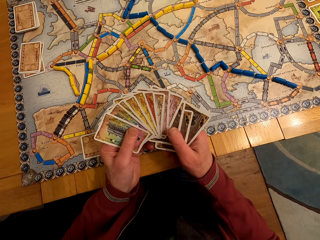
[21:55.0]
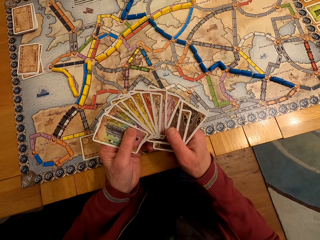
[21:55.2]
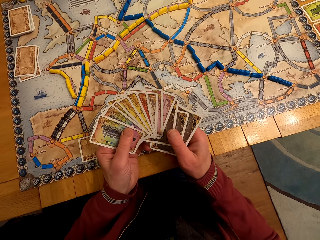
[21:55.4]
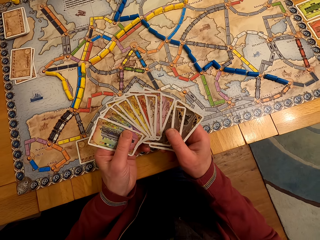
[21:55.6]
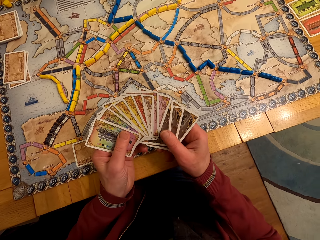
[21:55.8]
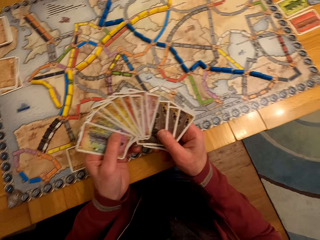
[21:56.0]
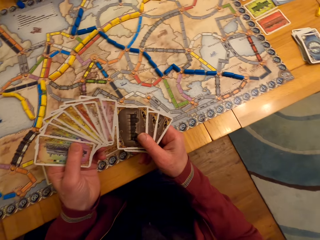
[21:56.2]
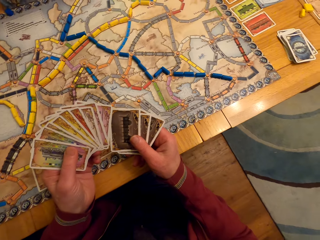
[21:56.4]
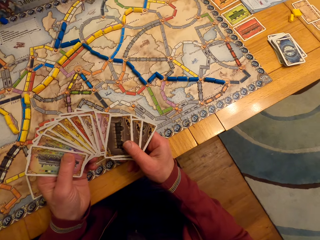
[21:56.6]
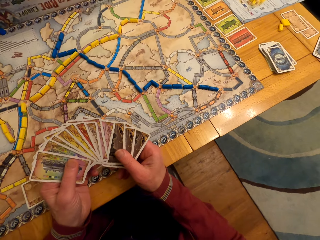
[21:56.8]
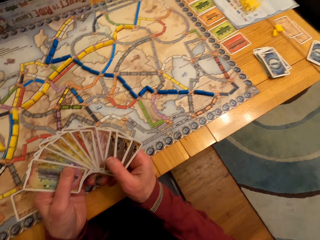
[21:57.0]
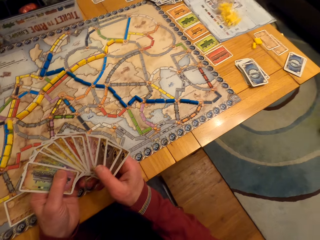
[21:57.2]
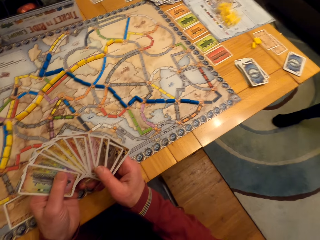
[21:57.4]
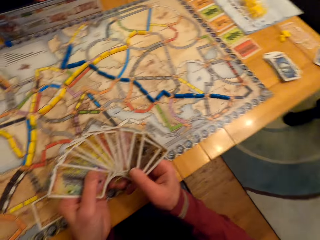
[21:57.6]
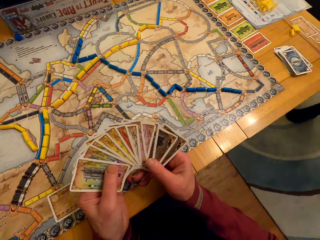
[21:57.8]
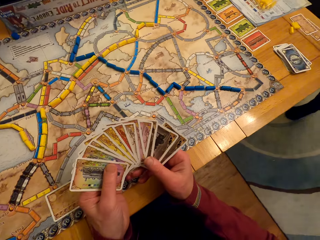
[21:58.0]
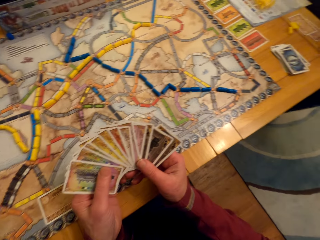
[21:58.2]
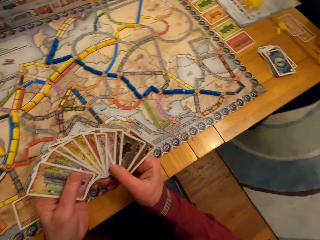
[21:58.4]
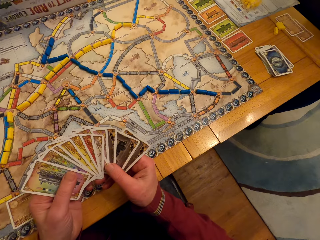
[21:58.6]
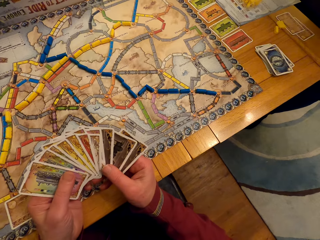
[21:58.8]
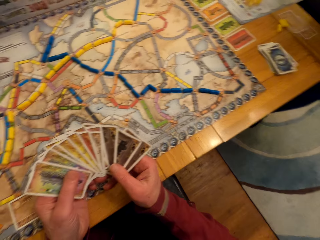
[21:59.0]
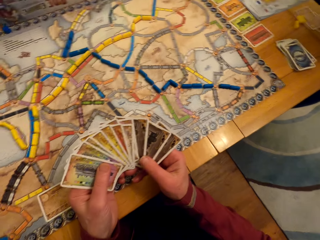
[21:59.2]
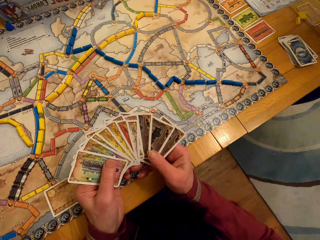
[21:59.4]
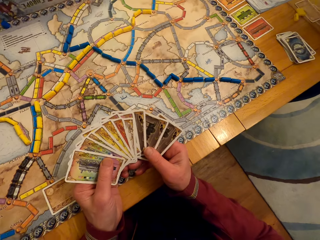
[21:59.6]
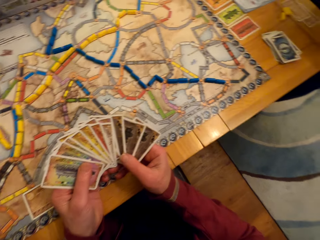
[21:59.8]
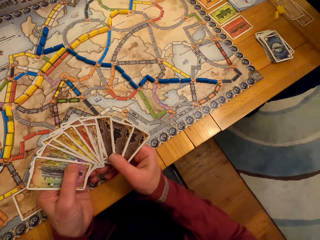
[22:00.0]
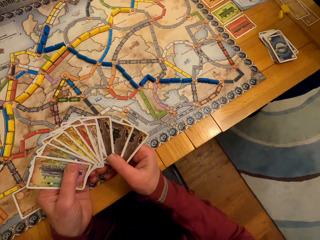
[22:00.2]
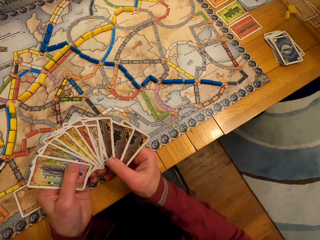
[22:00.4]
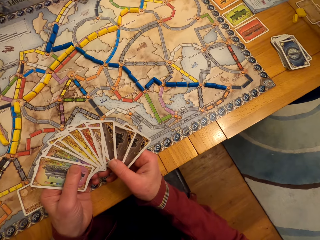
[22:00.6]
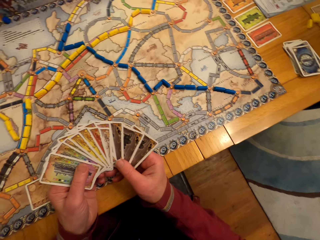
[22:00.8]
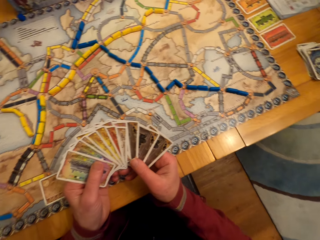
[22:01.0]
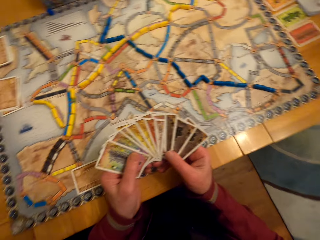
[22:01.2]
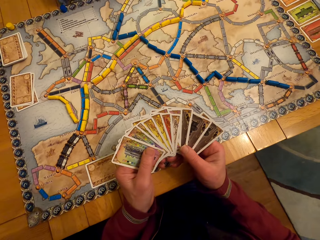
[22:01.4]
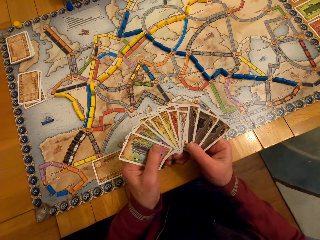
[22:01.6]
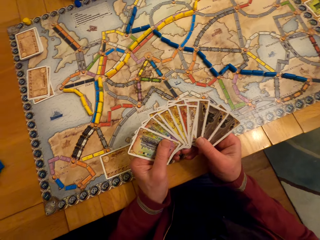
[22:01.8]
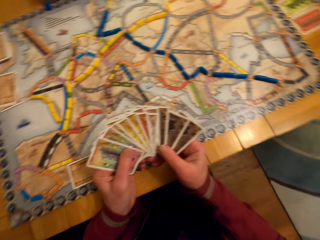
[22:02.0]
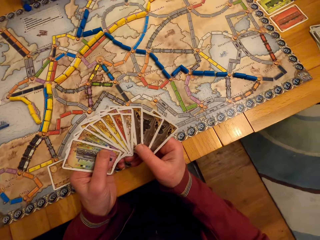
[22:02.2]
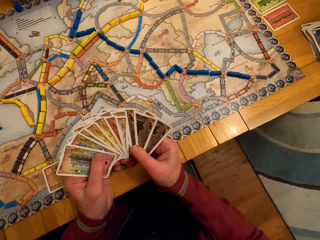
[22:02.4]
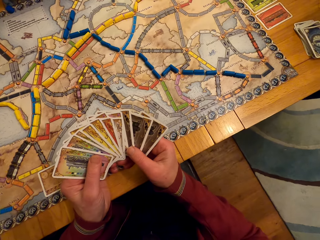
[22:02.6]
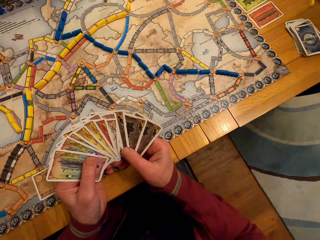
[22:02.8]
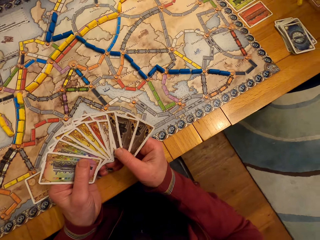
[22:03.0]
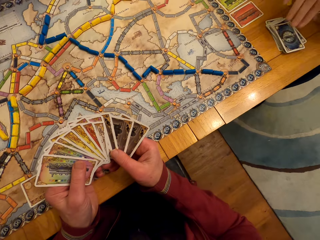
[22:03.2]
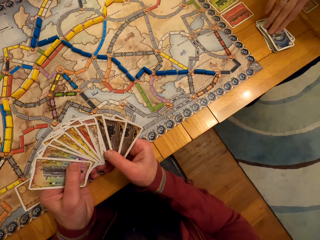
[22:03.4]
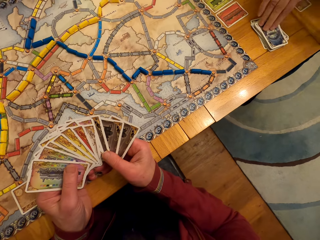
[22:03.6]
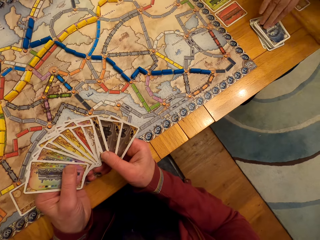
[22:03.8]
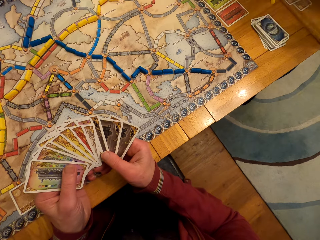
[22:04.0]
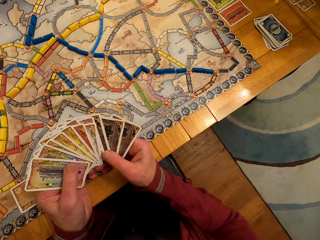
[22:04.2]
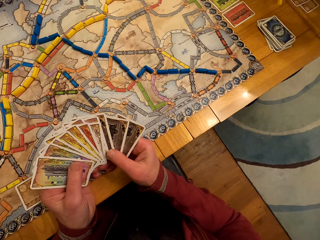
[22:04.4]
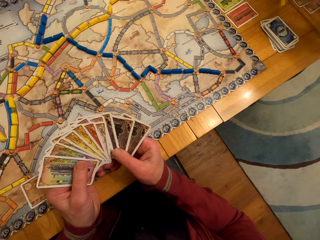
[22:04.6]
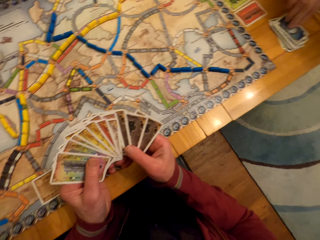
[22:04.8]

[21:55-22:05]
A lady steps forward. A man looks at the cards. The lady picks the board game cards from the table. The man looks at the cards.

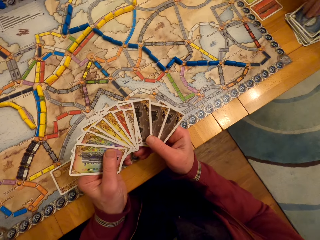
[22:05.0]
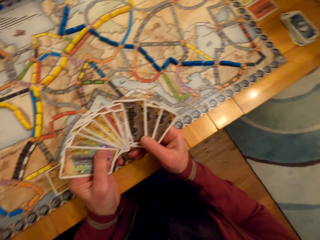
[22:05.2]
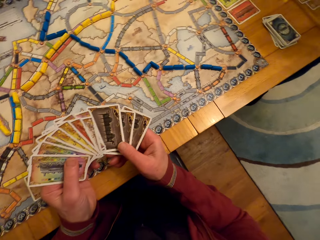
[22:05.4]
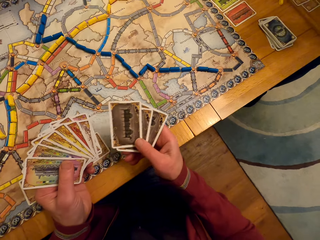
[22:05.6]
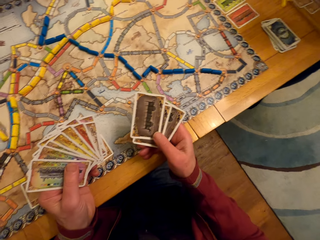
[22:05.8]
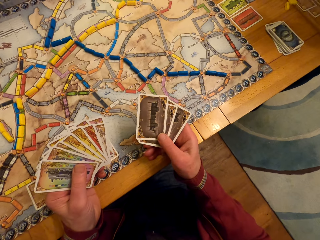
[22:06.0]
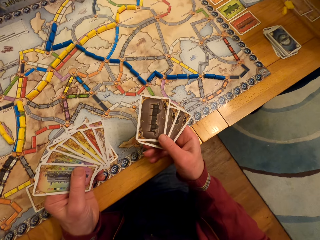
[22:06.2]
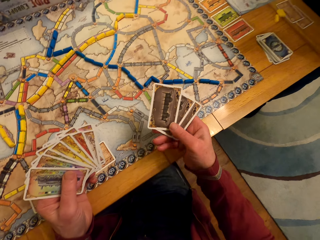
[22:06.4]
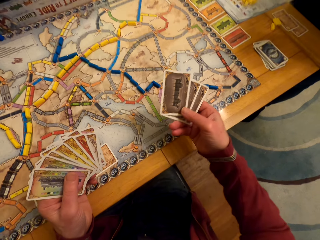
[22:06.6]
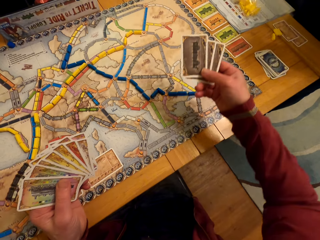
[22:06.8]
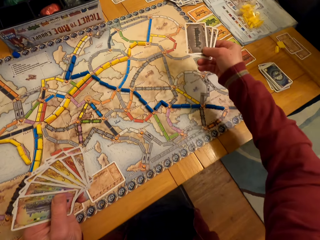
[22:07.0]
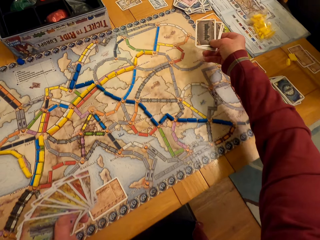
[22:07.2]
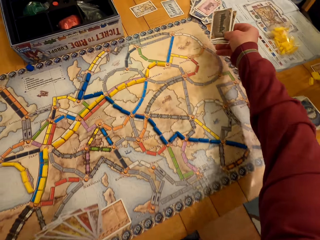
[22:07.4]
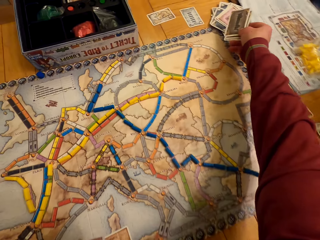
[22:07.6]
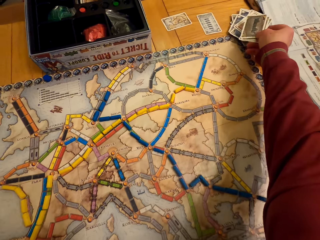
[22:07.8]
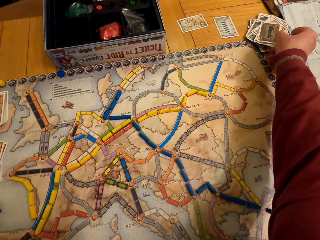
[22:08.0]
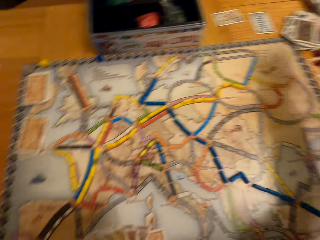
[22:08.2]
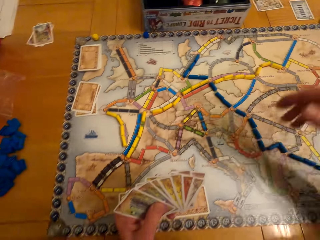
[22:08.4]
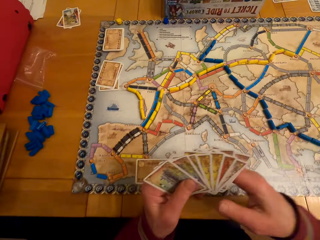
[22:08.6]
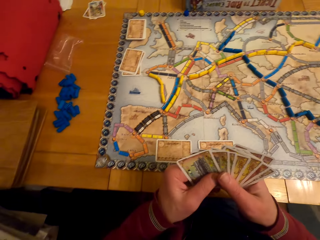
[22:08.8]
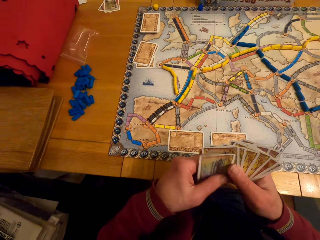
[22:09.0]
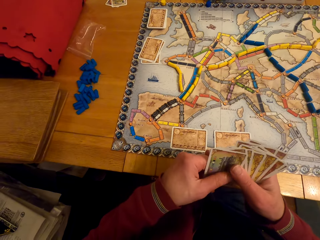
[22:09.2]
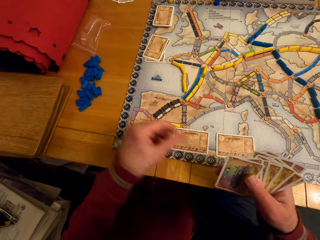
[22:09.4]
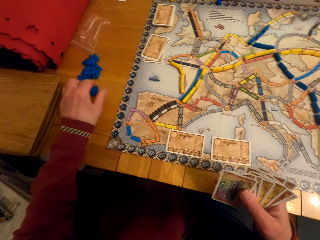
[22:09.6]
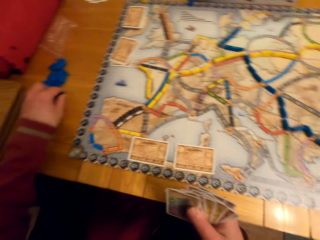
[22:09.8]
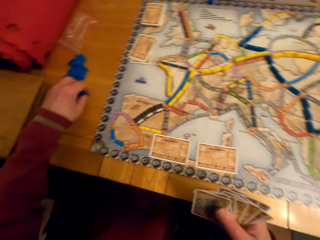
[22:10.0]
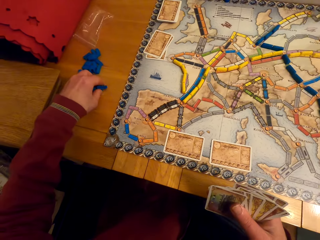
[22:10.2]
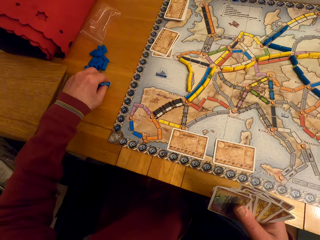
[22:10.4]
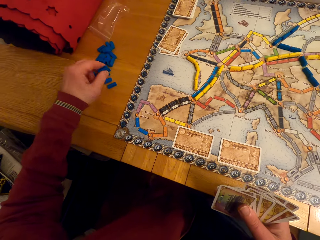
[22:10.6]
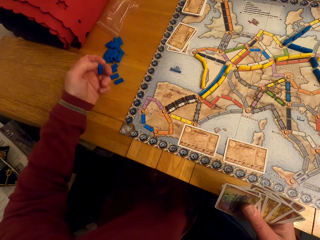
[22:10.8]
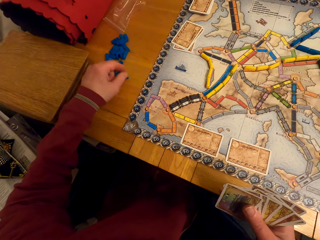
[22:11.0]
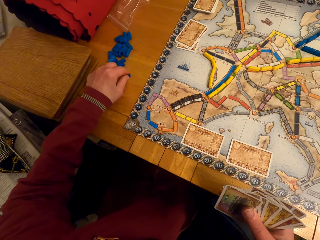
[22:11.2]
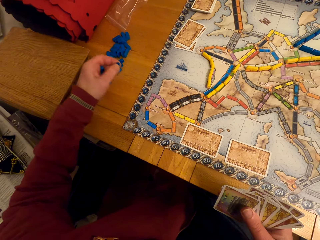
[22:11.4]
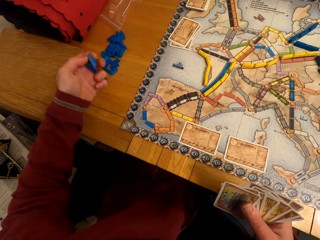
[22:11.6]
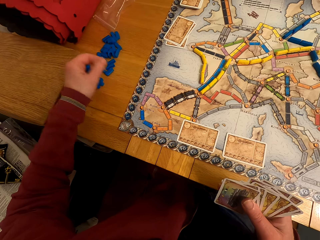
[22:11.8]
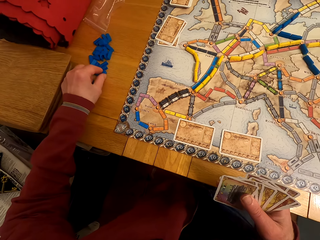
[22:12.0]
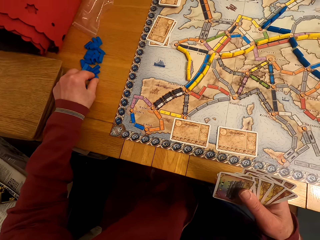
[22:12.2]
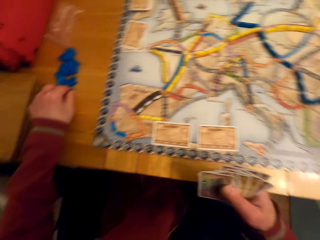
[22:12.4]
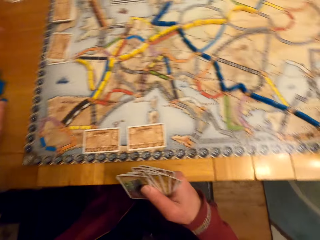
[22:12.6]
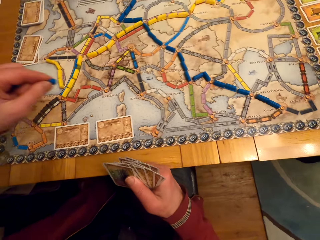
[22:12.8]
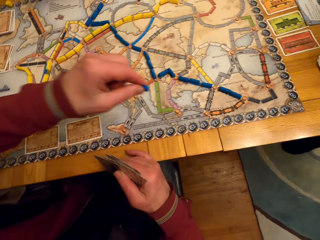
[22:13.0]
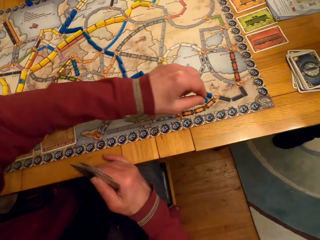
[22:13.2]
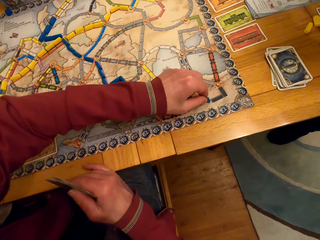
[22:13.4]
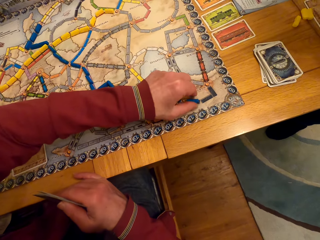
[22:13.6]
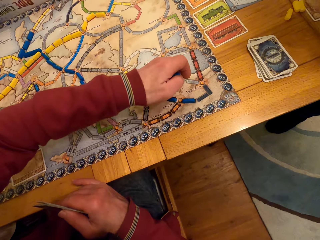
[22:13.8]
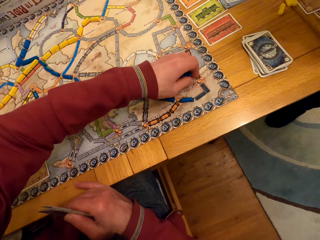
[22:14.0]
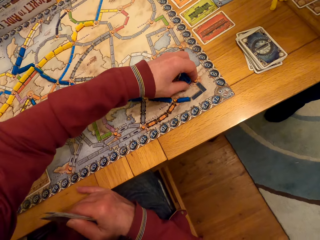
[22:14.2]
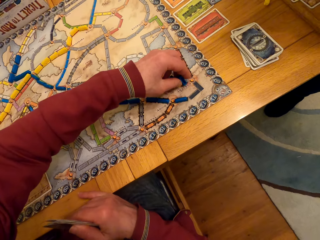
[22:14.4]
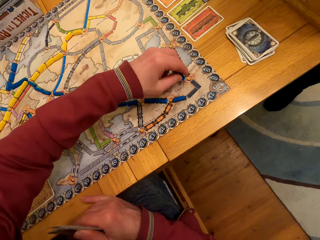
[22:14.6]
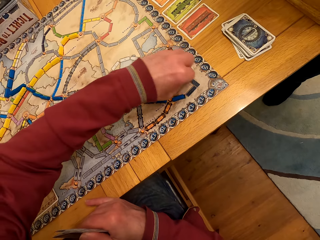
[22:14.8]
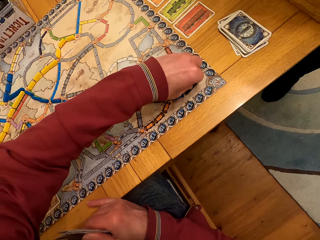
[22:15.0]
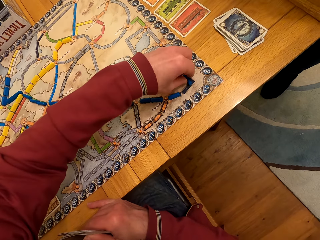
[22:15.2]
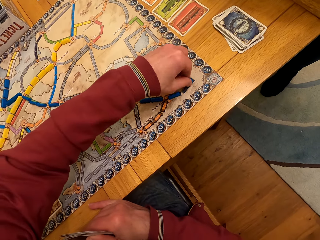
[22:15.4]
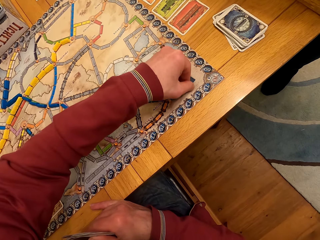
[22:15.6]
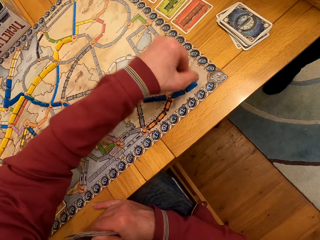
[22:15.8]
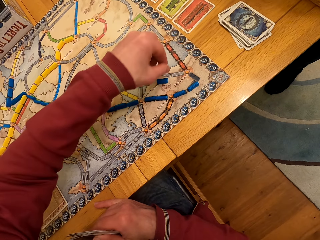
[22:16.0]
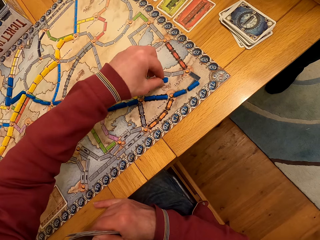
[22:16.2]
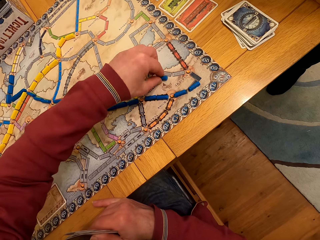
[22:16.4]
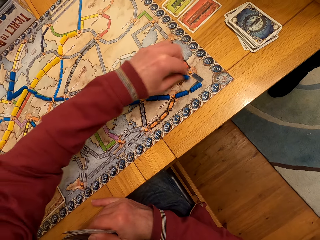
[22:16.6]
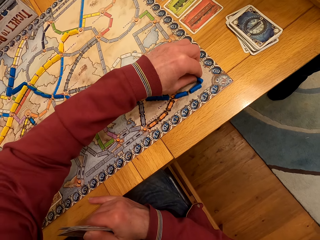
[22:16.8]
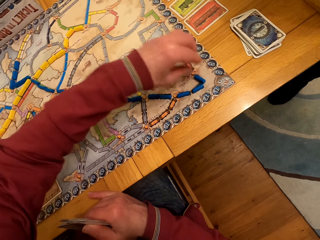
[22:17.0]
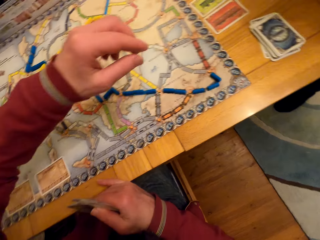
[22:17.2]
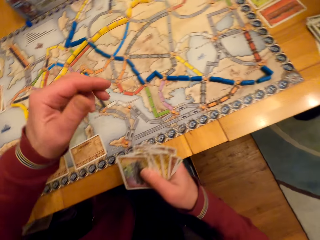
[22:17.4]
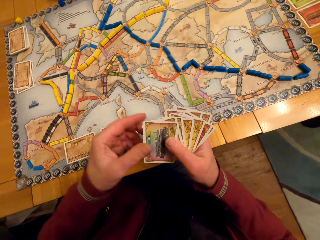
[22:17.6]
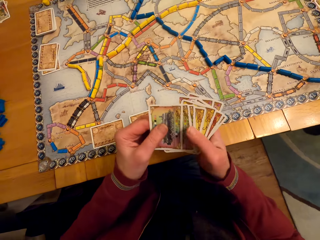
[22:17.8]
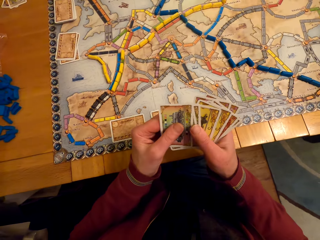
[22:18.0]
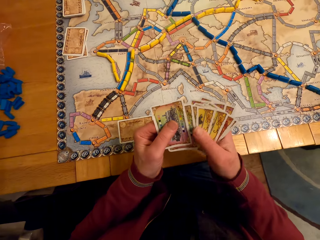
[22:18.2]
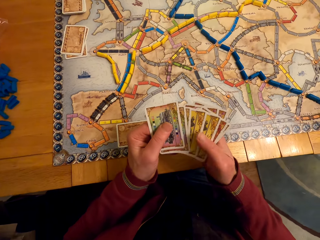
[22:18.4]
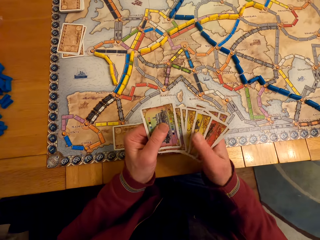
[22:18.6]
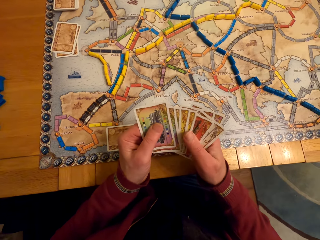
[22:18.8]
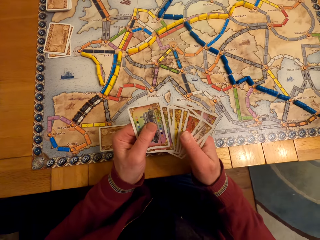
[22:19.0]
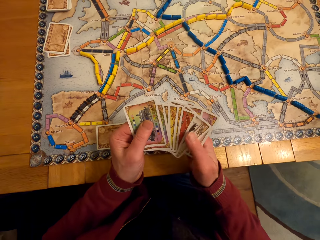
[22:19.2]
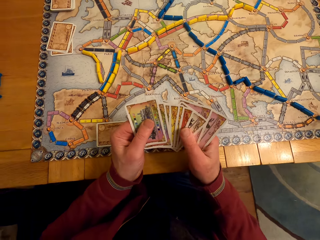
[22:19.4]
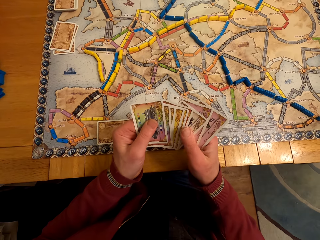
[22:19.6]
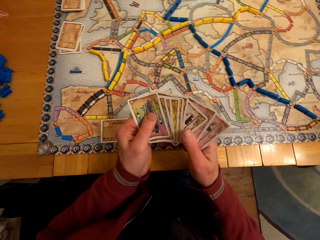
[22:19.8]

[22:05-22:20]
The lady picks the board game card from the table. The man puts the cards on the table. The camera wearer puts the board game cards on the table. The man holds the cards. He picks the model piece. The camera wearer picks the board game chips from the table. The man picks the model piece repeatedly. He puts the model piece on the paper. The camera wearer arranges the board game chips on the table. The man puts the model pieces on the paper and moves the model pieces. He holds the cards and looks at the cards.
